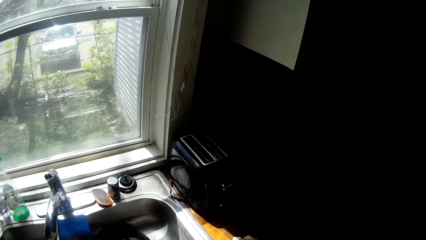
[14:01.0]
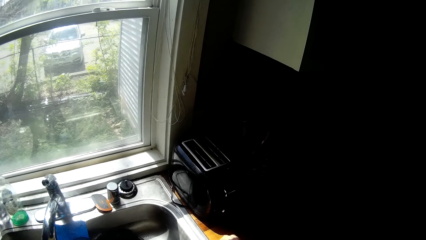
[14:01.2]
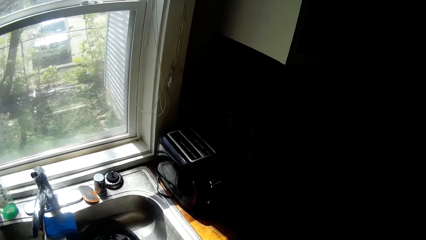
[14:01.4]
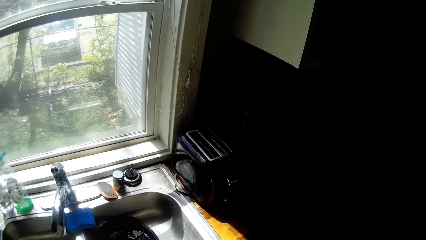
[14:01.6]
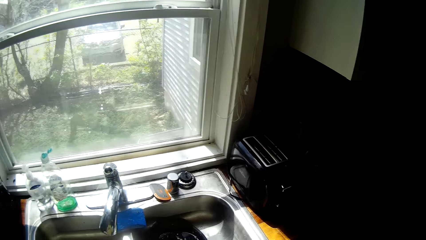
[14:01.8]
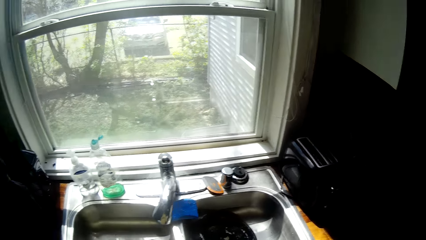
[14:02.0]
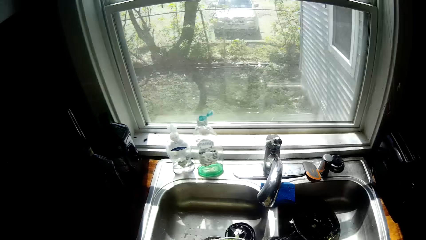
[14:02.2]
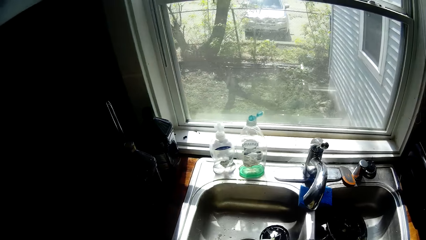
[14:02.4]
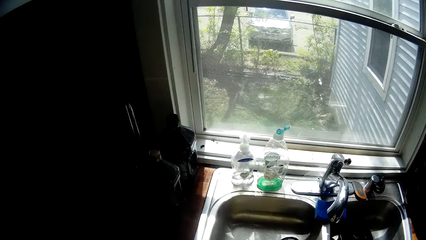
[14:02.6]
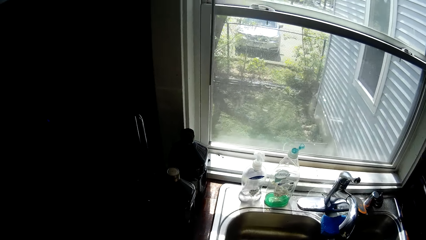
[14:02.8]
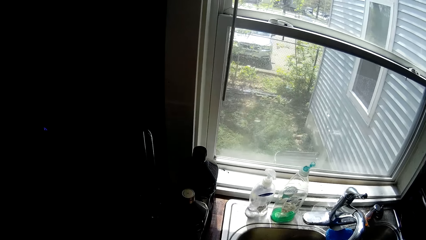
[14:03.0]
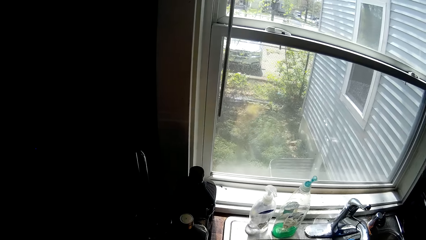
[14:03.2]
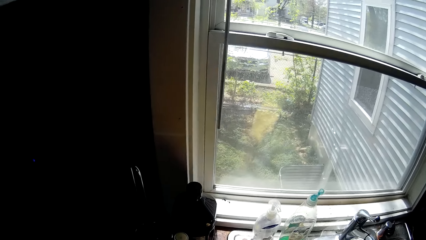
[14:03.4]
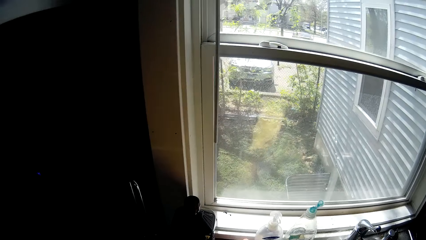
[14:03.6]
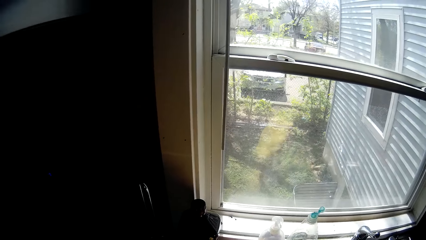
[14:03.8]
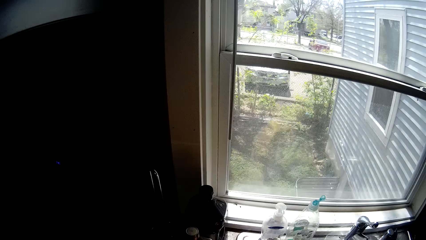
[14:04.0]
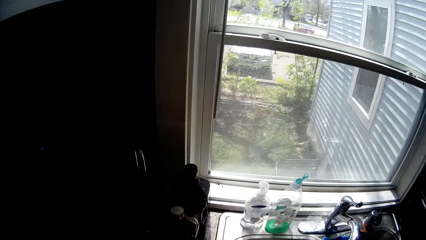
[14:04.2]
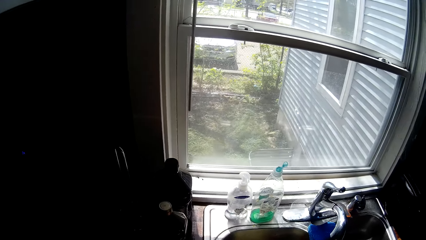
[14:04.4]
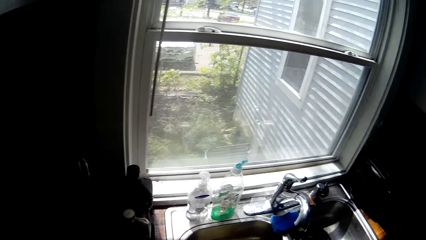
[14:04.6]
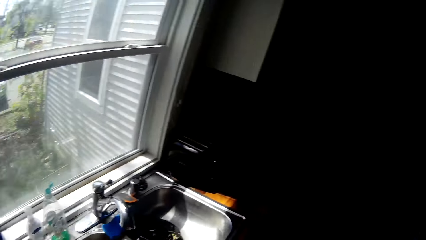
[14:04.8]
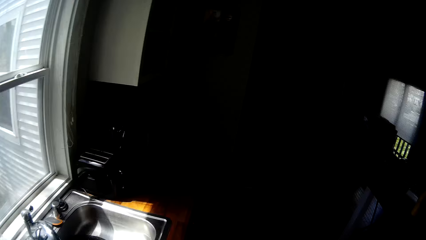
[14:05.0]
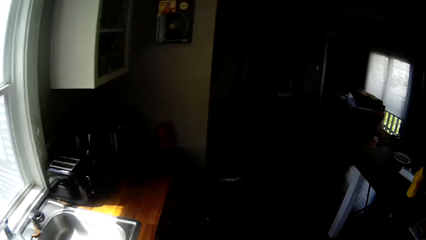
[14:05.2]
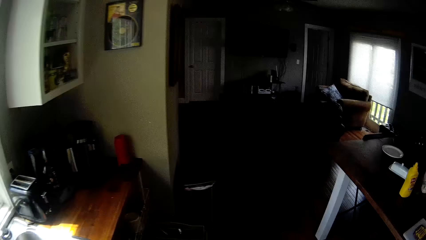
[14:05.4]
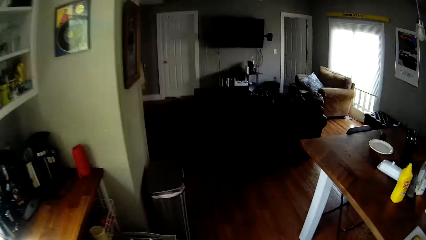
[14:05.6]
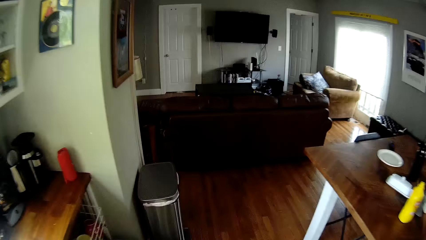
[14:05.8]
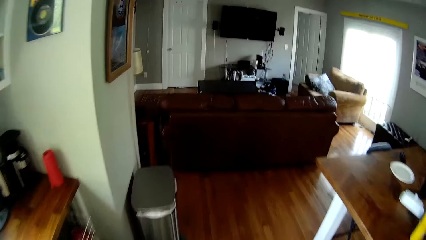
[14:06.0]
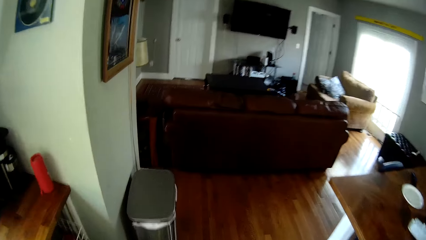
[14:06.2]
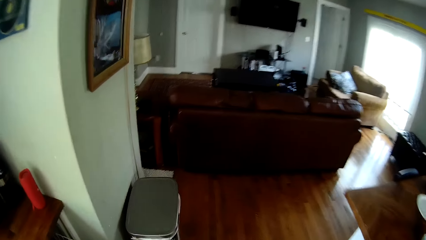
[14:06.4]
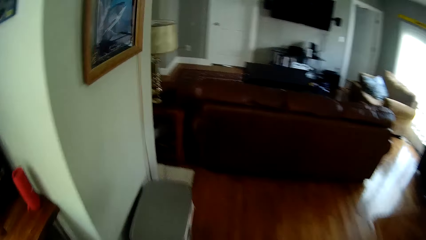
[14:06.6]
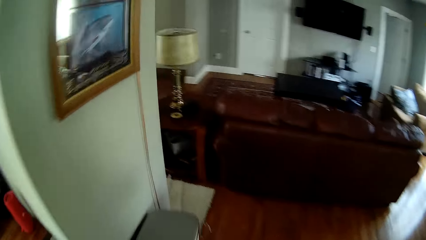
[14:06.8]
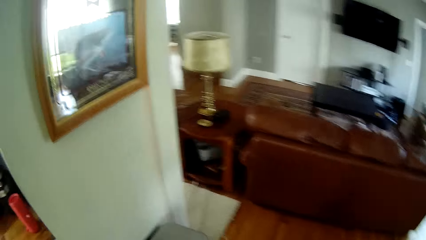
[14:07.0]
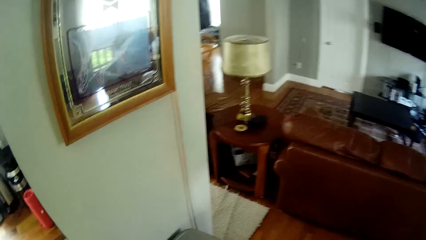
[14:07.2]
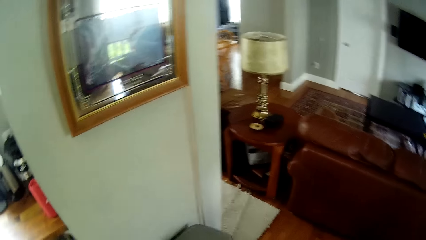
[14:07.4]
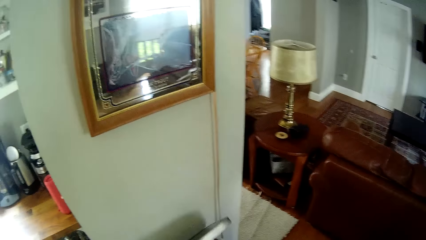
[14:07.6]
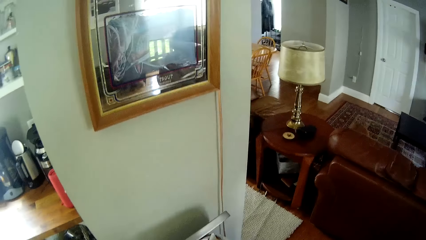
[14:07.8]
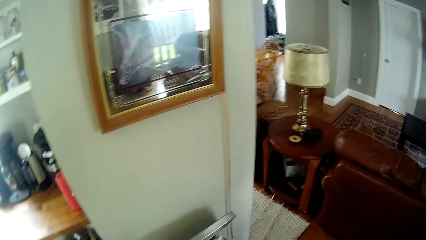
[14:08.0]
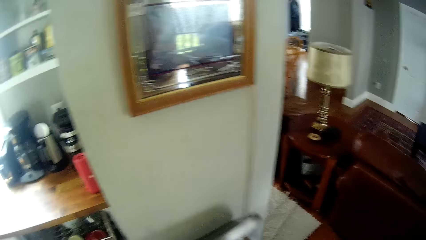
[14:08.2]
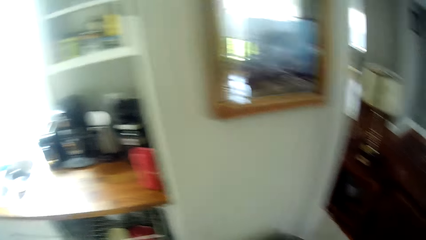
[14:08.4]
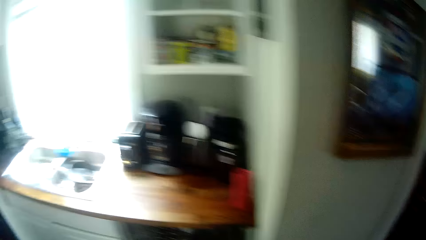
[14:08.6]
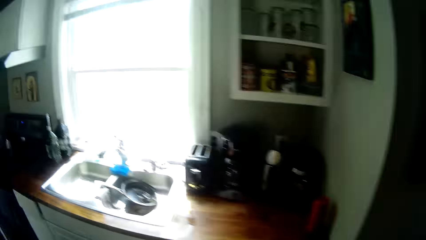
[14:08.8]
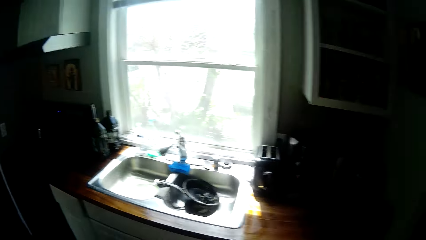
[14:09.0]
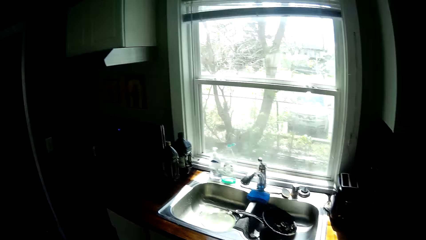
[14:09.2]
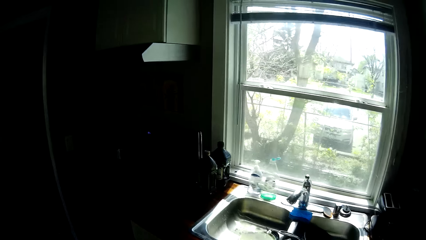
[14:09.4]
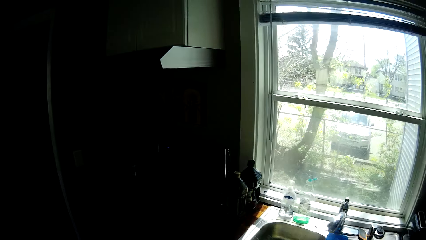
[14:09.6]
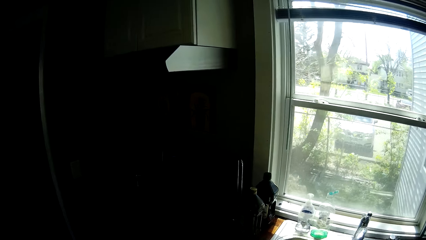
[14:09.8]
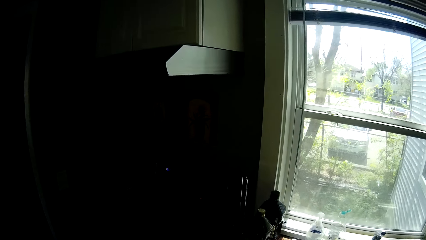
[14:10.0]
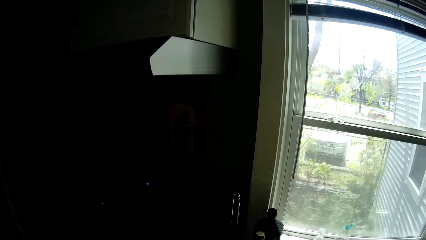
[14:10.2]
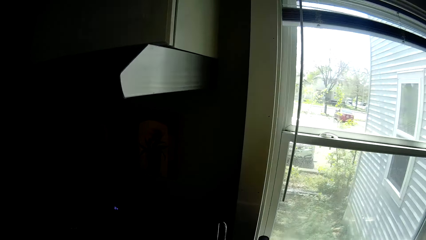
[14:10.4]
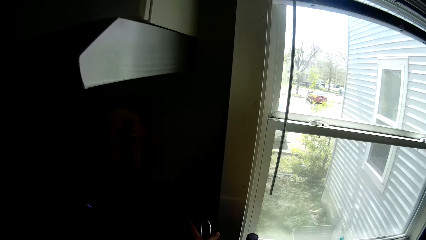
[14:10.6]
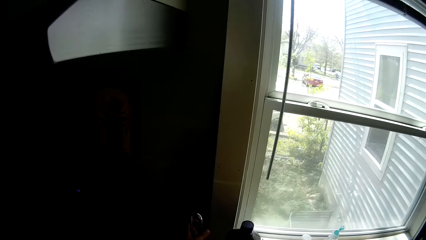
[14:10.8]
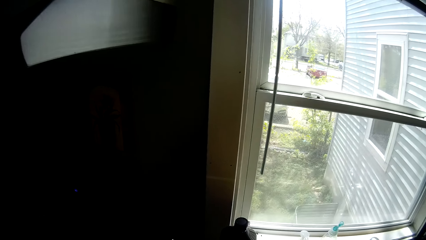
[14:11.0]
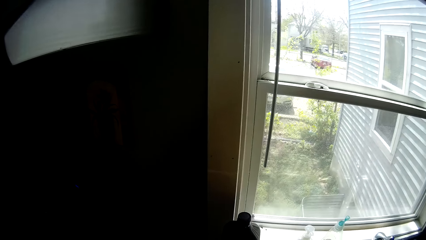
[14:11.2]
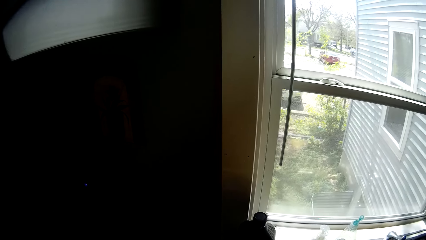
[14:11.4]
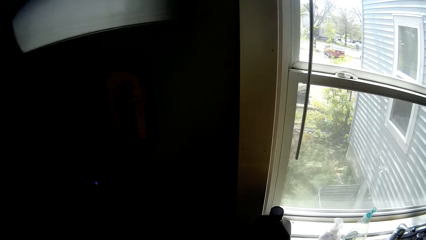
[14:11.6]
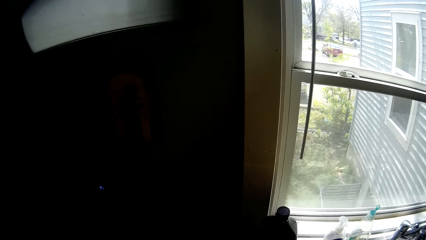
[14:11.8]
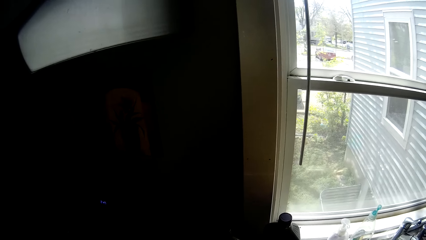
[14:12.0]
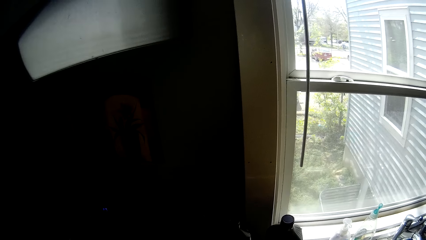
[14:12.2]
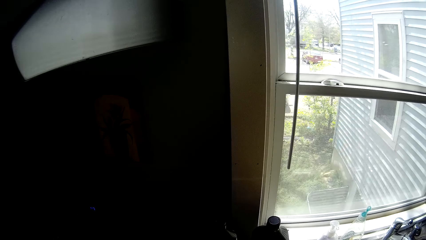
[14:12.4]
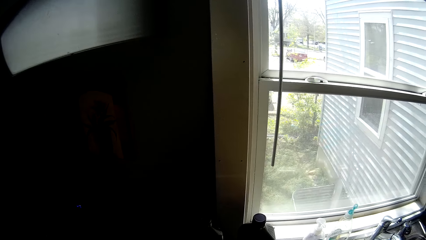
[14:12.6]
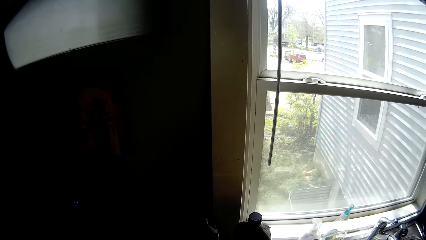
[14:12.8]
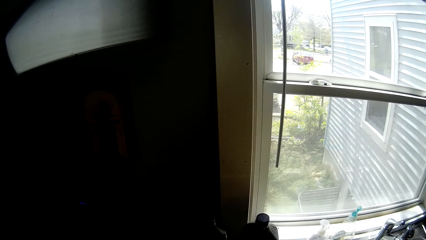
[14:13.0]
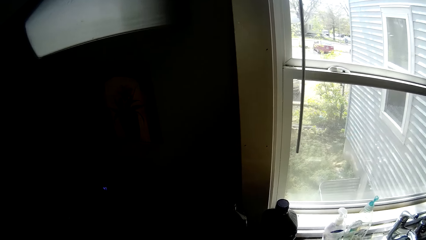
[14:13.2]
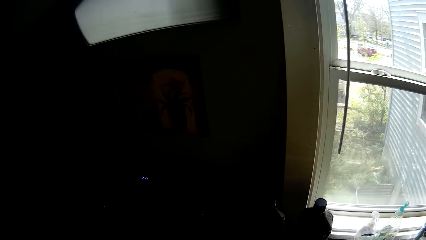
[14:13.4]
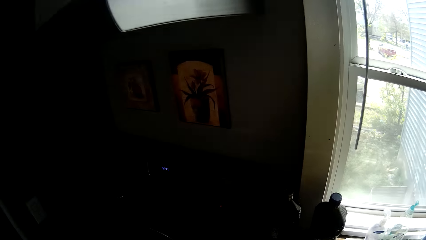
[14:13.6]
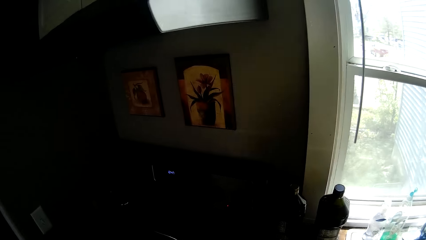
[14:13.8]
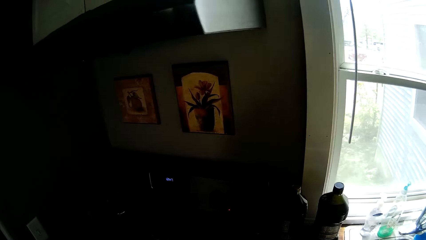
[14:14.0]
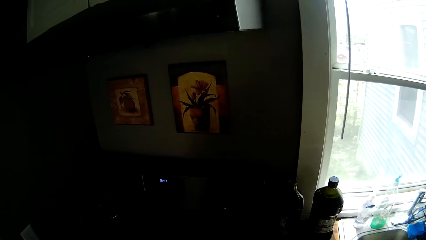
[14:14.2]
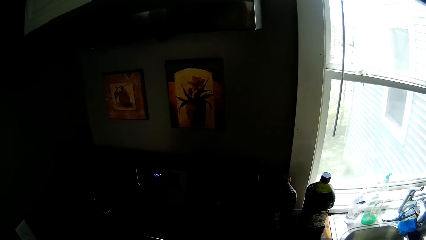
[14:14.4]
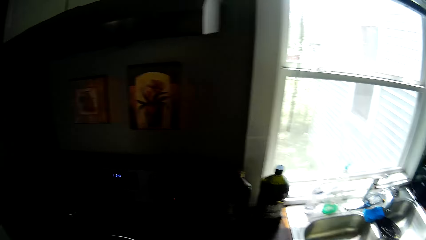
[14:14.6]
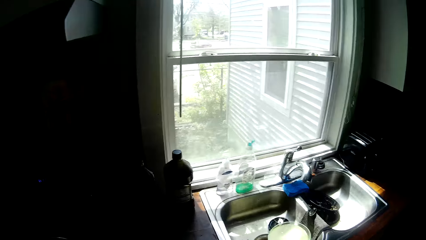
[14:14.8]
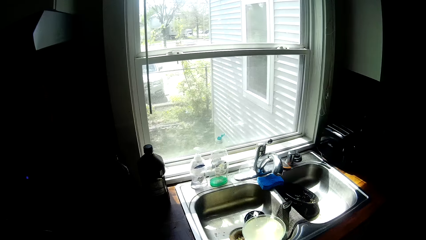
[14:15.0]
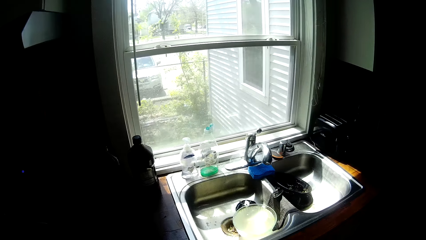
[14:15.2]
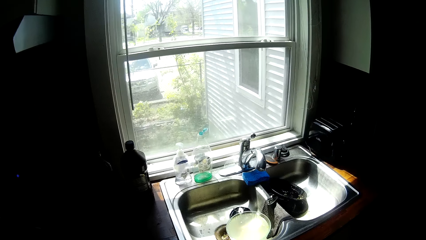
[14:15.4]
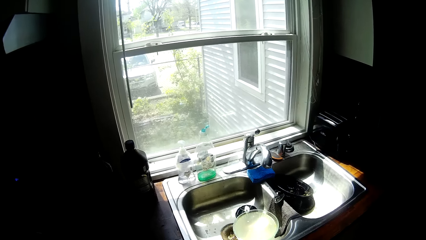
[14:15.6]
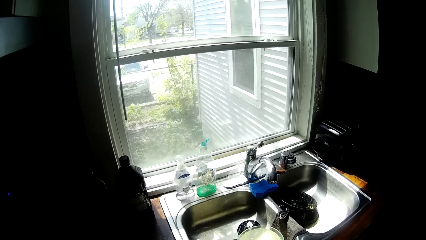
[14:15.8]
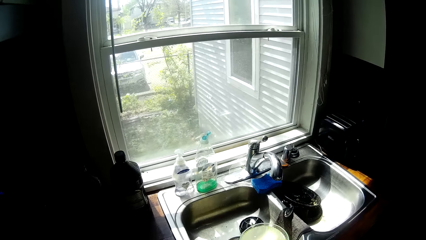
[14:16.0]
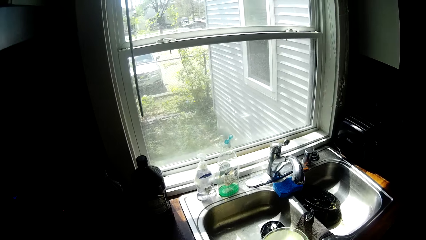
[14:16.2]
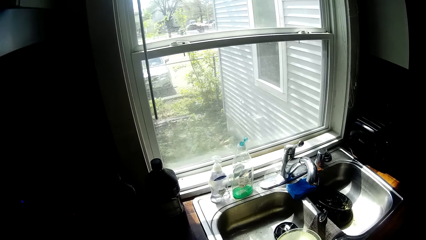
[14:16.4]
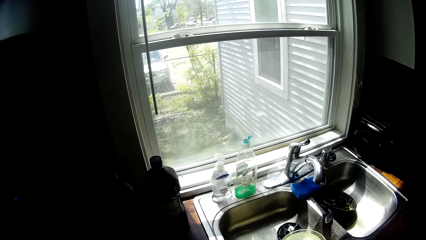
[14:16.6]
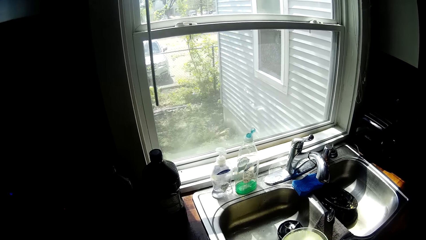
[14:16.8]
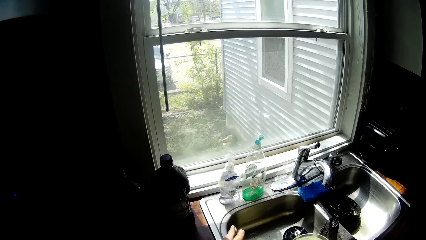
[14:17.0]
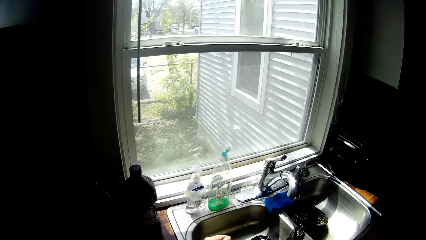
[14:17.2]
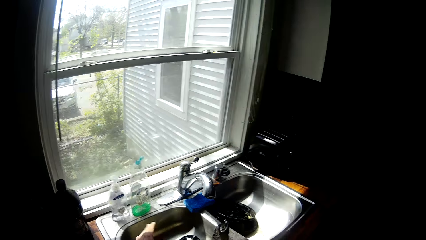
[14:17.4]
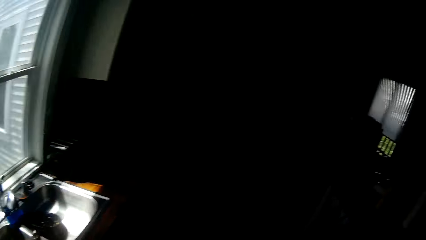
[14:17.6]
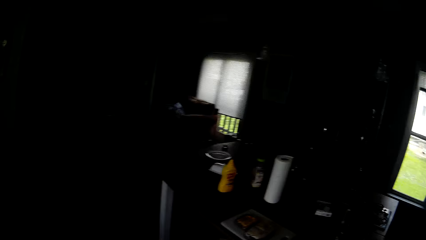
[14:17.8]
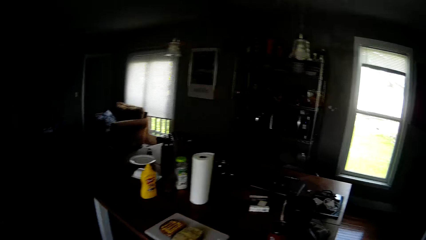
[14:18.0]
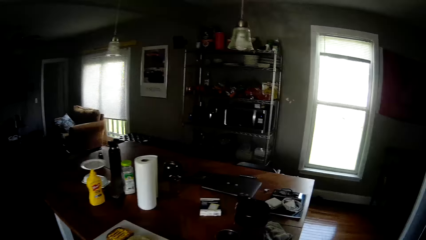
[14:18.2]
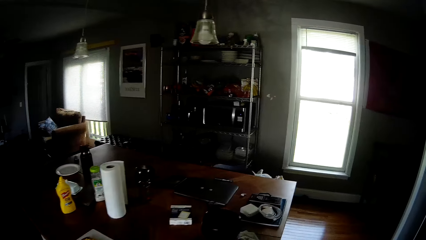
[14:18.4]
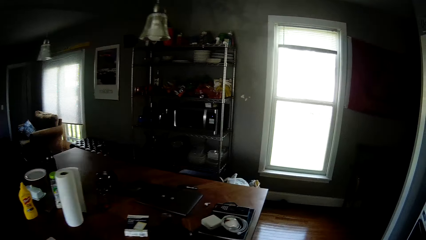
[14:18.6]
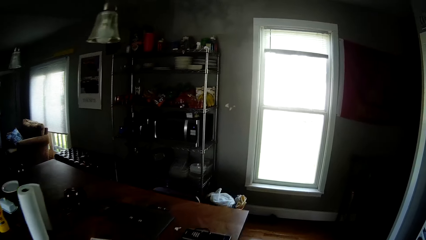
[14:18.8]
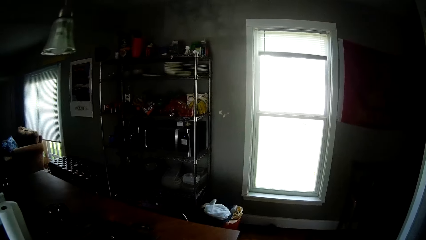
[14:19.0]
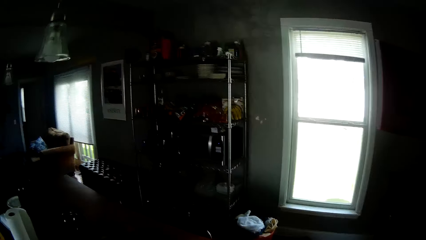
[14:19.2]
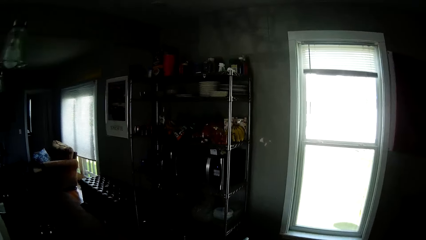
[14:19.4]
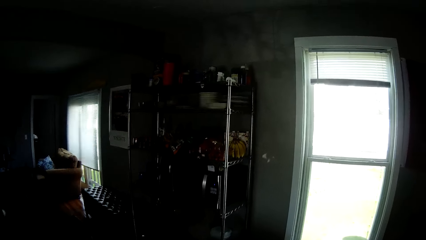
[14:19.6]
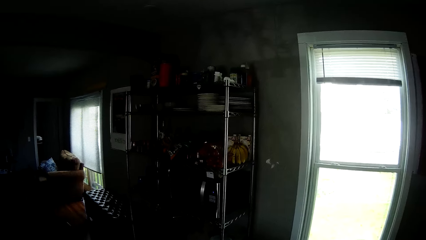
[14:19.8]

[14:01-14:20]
The camera wearer cleans the kitchen sink with the piece of kitchen roll with his right hand. He walks around the room. He opens a waste bin on the floor with his left leg. He drops the tissue in the dust bin. He walks around the room. He picks a potato masher from a kitchen counter with his left hand. He picks the towel, wipes the hands with the towel and moves a bottle of oil on the kitchen counter with his right hand. He walks around the room.
